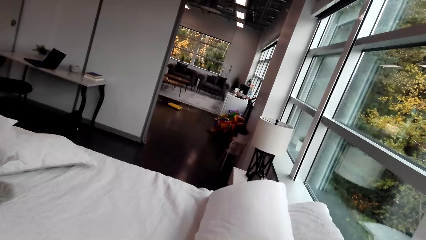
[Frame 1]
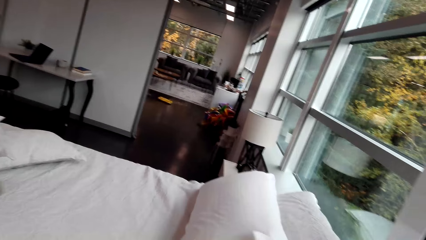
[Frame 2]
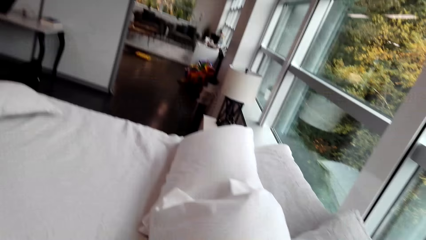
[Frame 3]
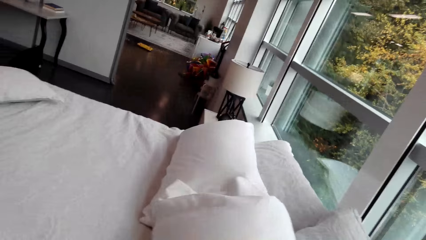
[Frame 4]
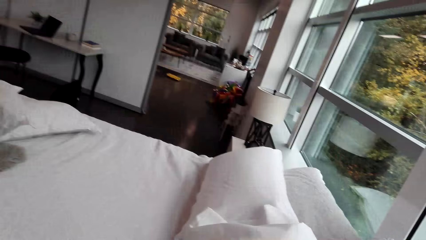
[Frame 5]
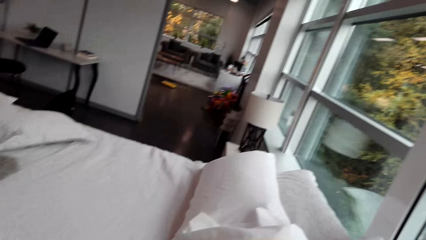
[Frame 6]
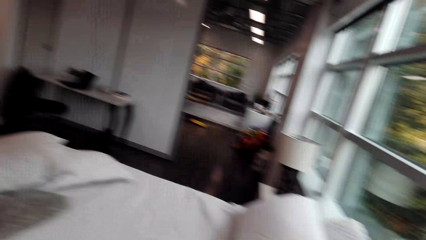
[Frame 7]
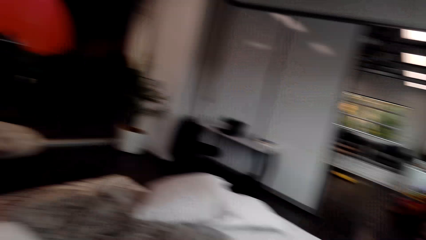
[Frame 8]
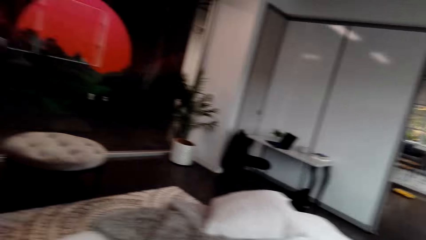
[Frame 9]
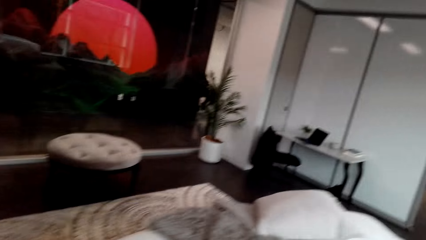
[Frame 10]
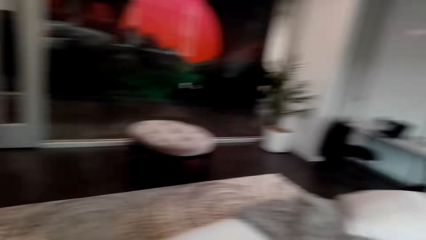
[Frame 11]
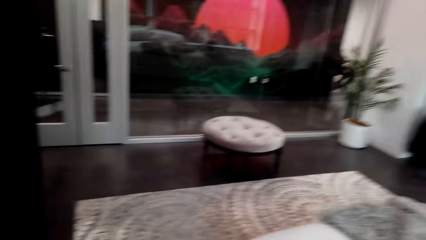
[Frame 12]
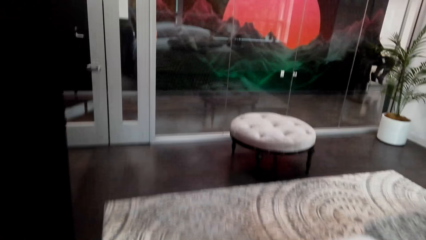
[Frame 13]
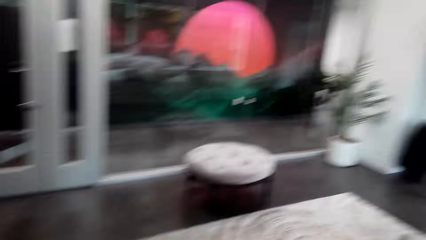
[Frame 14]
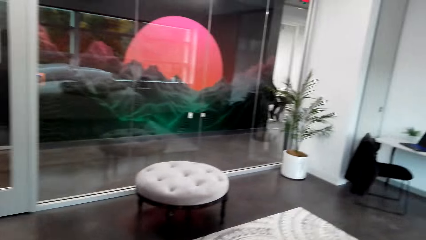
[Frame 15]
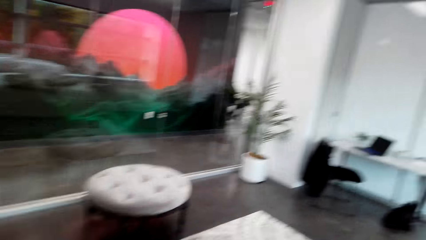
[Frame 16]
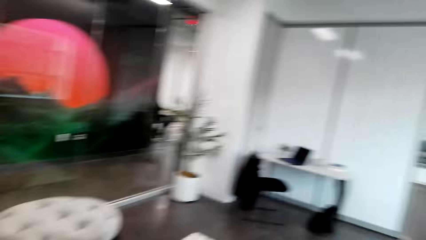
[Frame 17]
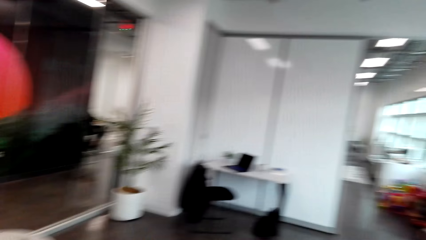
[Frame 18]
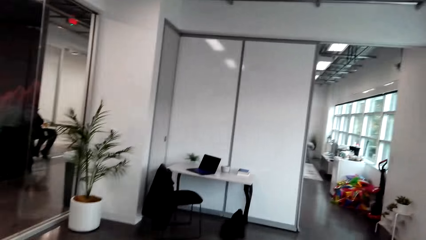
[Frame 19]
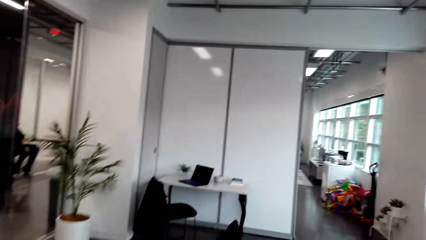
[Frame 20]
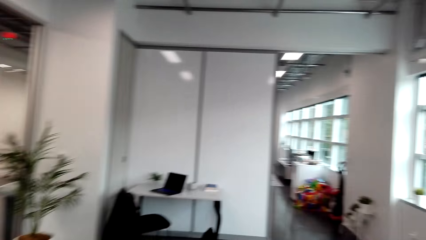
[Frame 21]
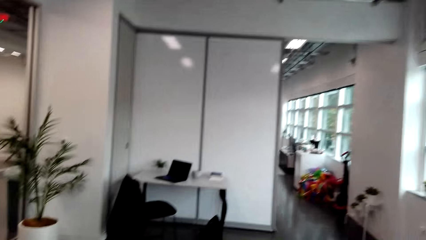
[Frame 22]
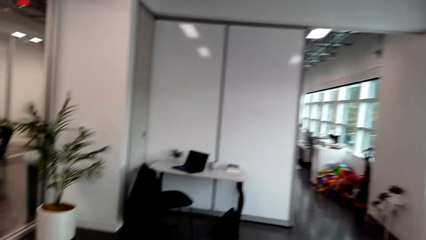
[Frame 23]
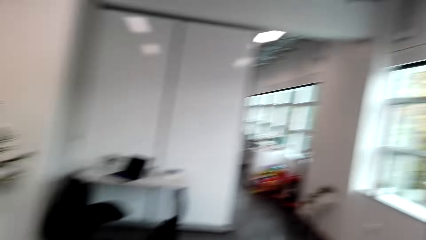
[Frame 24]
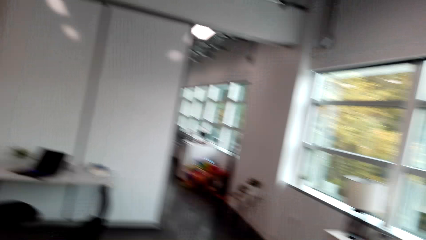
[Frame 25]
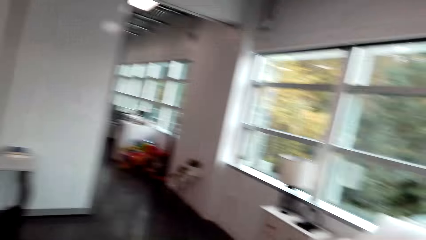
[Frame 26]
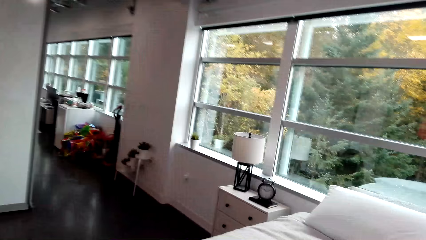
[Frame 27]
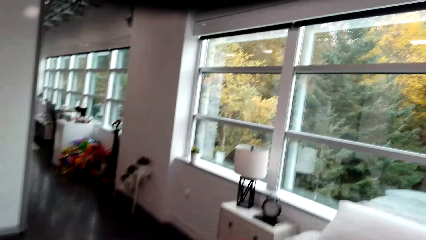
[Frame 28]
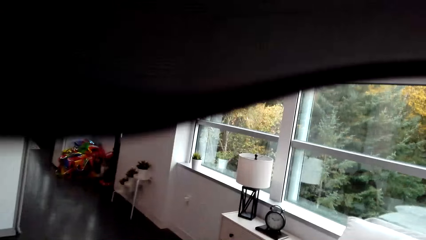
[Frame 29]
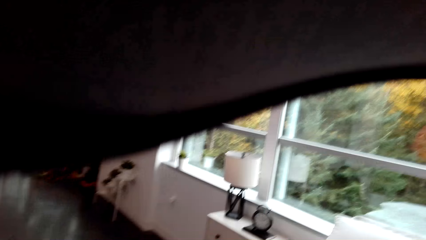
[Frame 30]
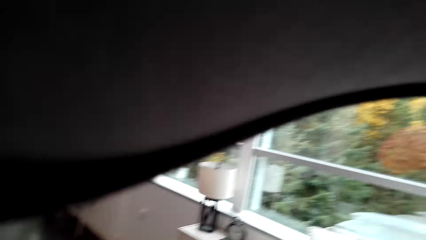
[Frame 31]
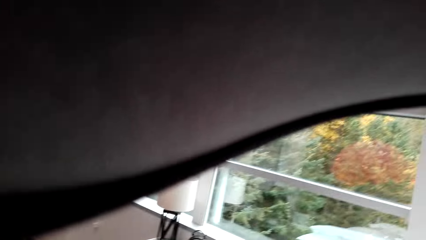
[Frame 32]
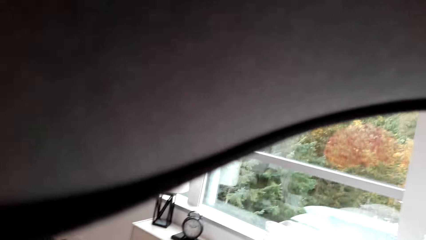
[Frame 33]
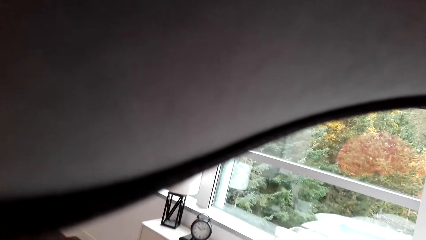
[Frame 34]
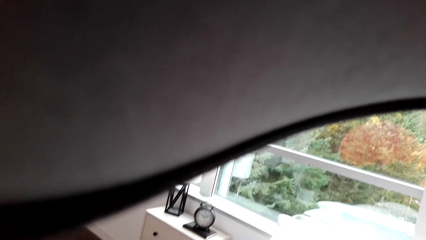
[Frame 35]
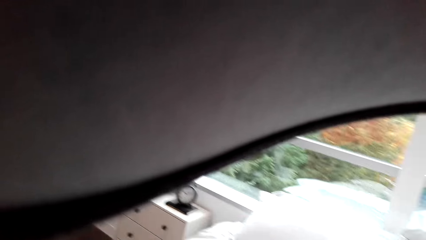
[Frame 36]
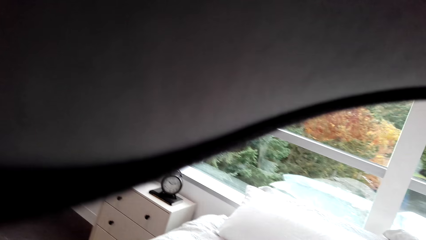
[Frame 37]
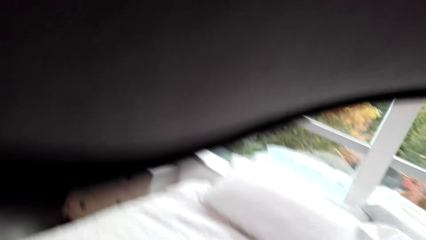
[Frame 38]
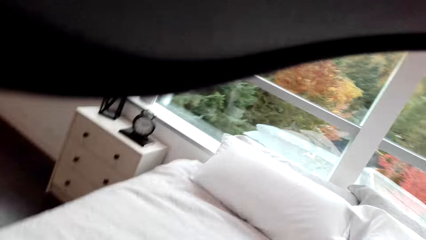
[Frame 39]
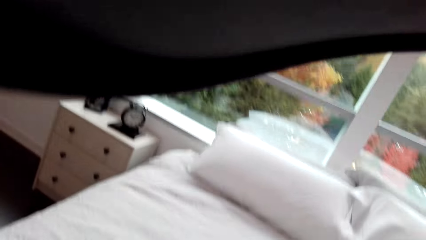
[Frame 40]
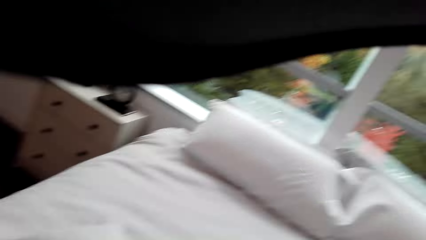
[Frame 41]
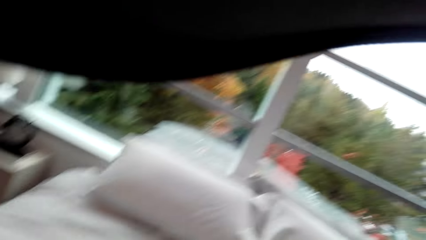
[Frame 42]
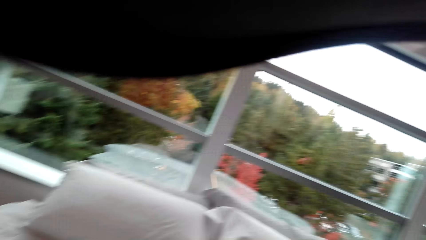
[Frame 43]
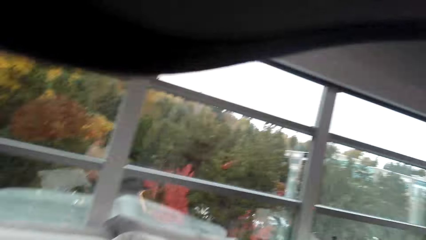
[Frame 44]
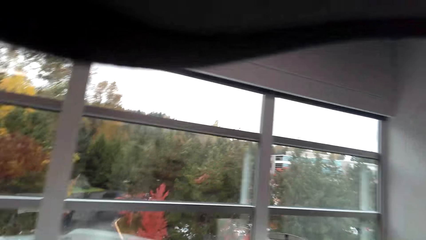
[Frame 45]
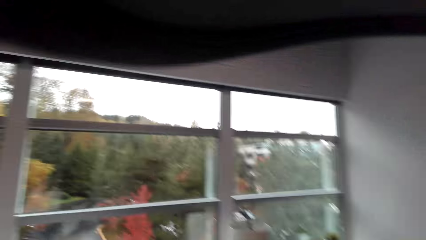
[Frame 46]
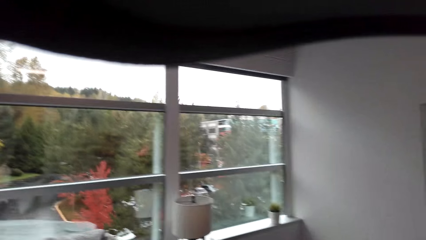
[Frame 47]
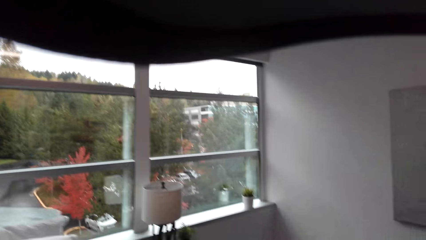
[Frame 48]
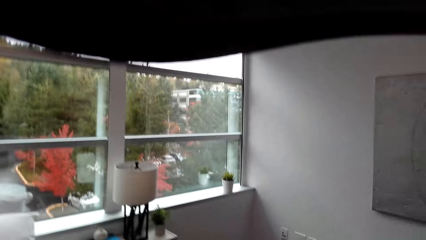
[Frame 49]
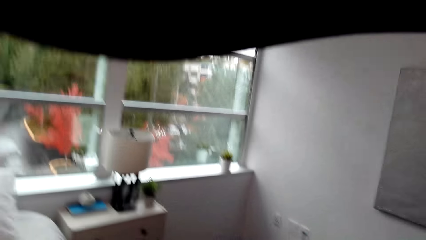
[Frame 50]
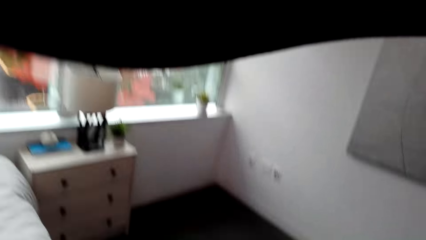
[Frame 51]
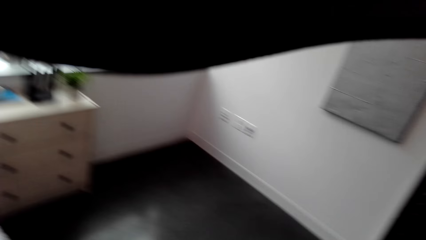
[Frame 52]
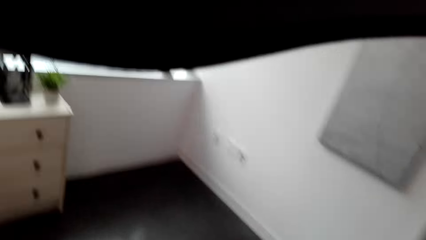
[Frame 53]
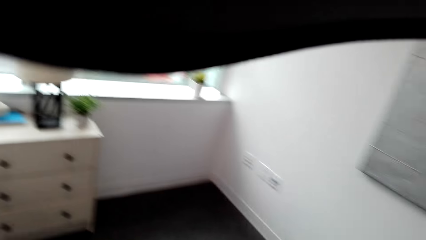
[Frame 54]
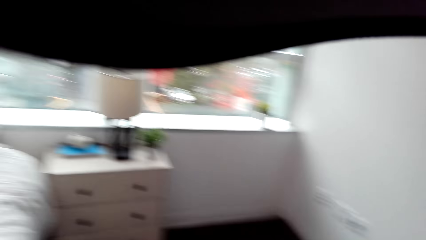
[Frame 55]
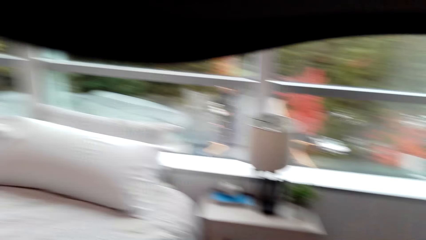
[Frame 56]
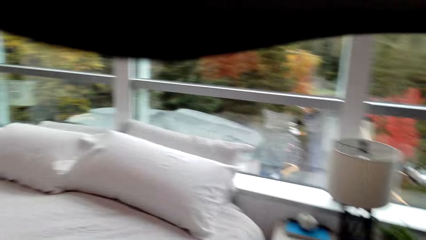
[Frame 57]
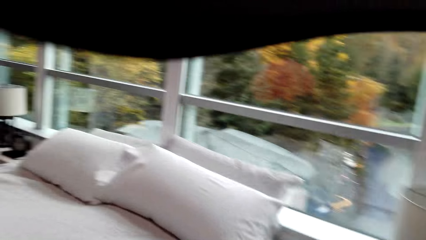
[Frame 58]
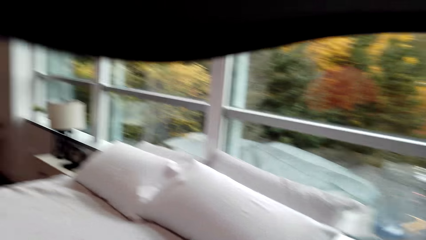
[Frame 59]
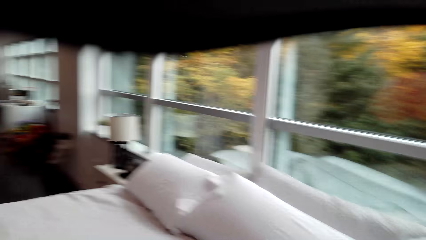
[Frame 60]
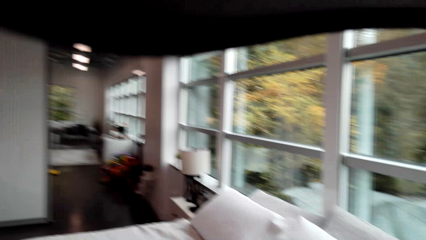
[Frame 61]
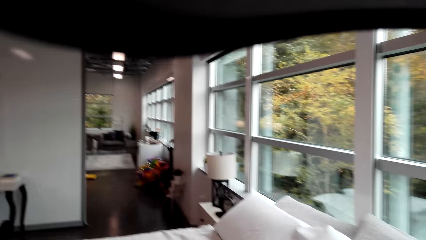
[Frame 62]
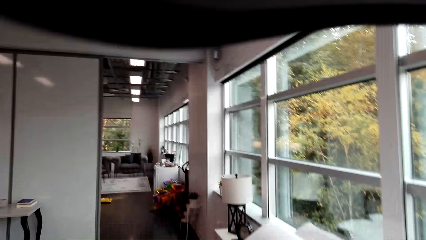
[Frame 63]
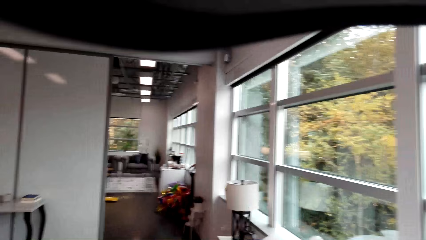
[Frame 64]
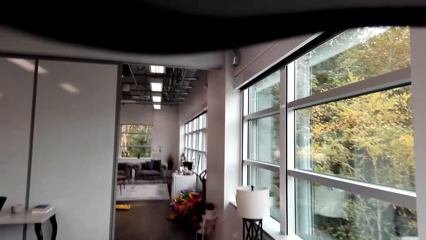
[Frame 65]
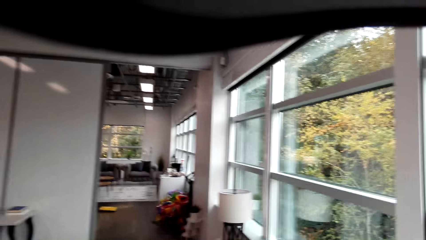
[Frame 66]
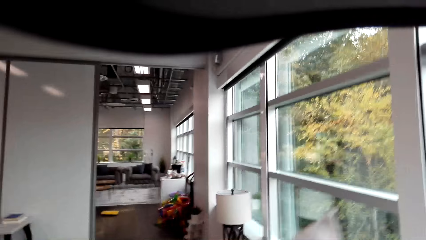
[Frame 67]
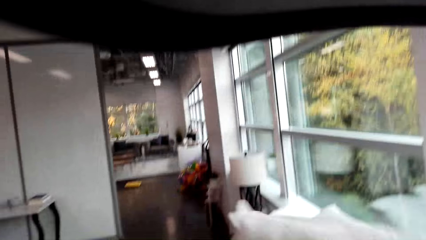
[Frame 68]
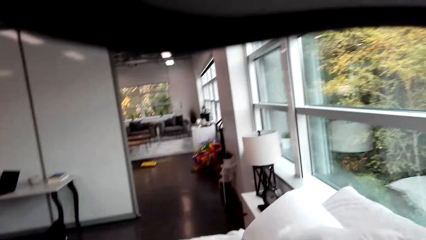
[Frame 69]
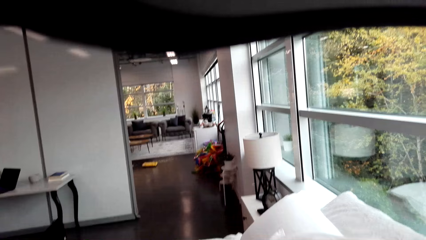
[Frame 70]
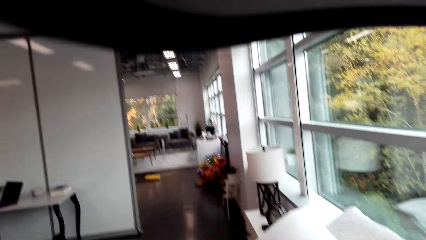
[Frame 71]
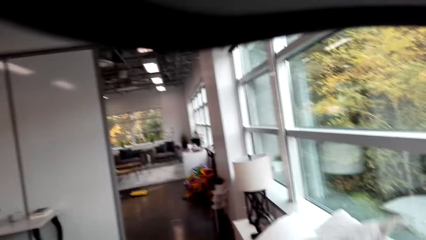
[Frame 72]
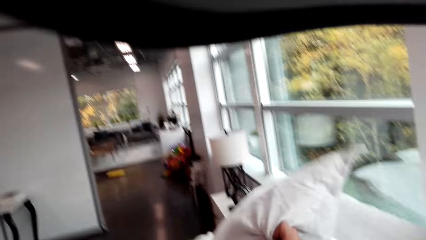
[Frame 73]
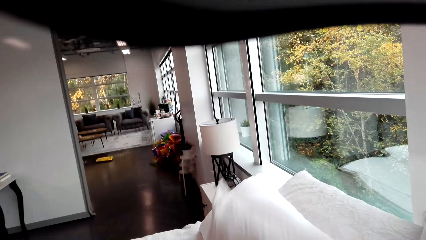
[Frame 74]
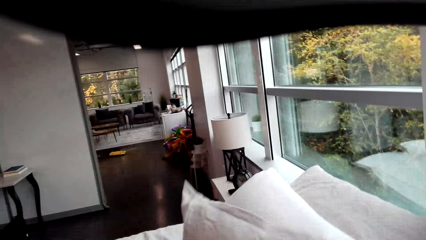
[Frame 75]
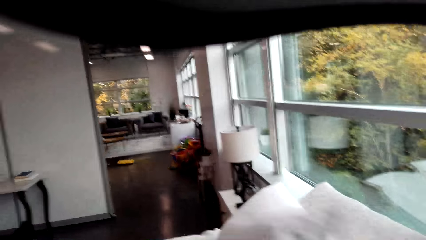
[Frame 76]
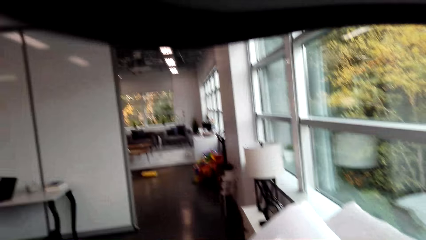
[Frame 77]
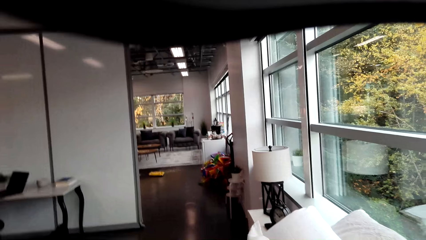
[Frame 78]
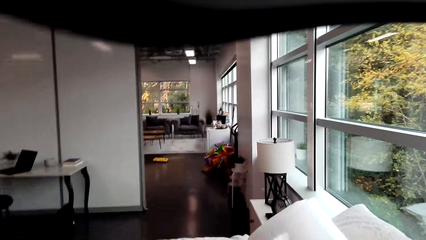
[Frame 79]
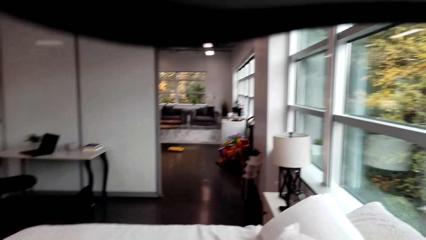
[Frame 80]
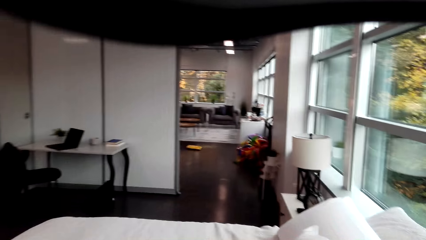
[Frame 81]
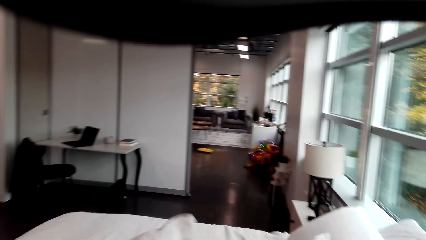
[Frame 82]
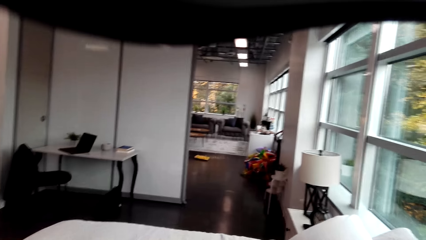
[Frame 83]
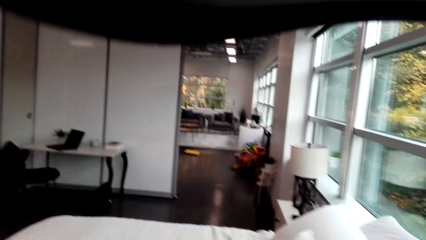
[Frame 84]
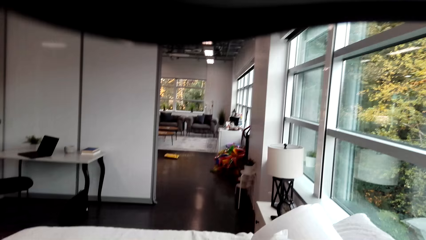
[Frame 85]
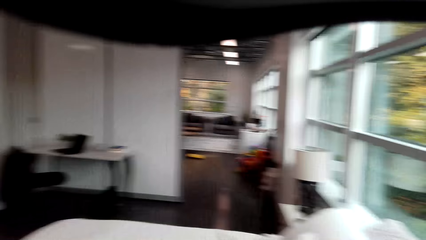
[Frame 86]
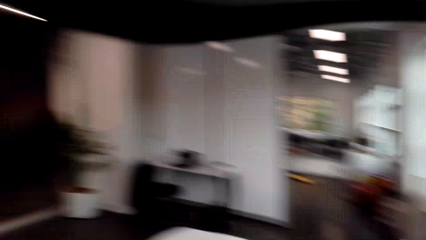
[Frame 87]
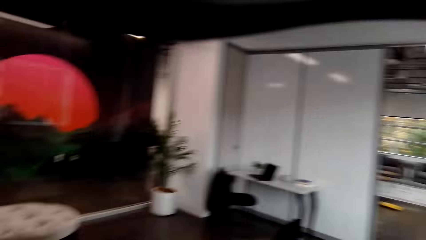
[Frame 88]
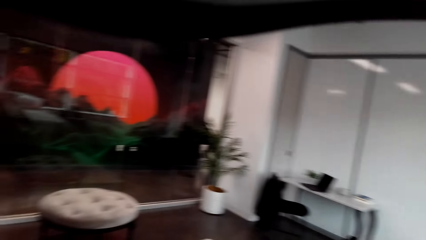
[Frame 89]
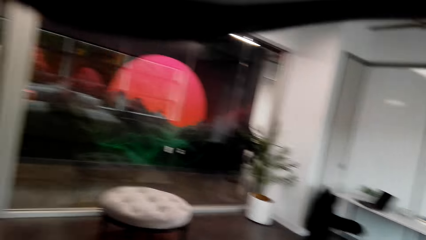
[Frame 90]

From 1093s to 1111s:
The camera wearer looks around. They arrange pillows on a bed.
